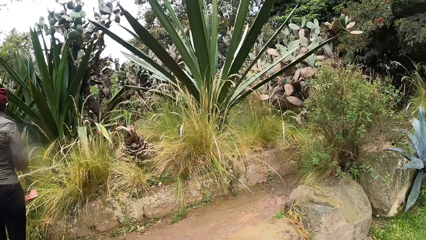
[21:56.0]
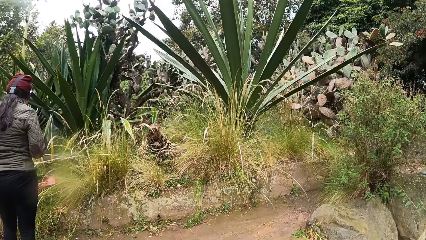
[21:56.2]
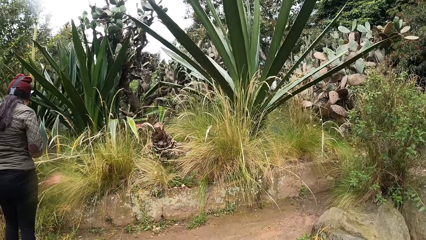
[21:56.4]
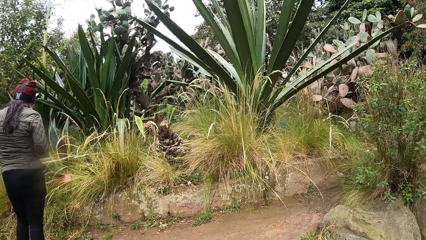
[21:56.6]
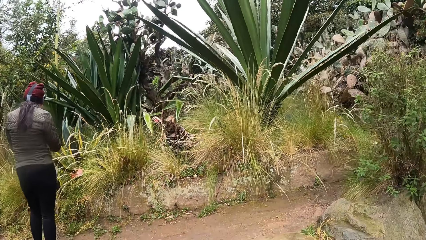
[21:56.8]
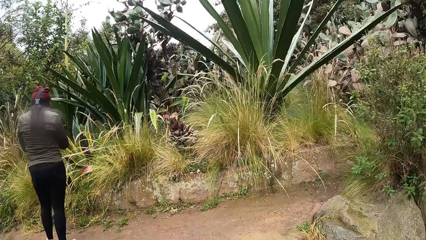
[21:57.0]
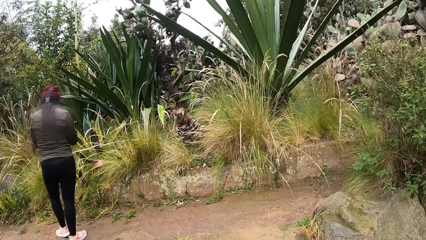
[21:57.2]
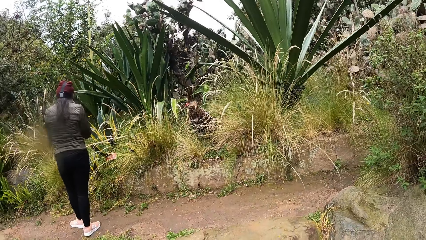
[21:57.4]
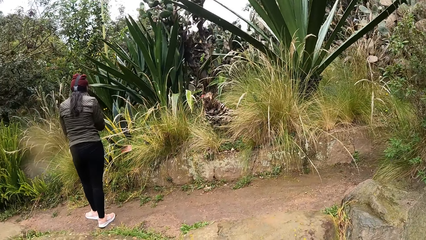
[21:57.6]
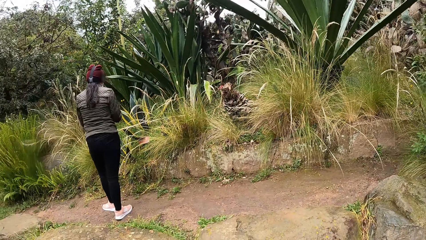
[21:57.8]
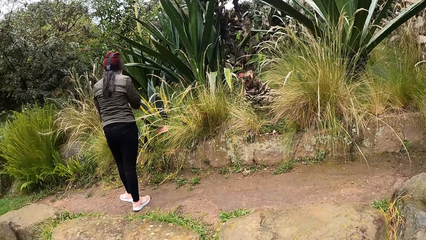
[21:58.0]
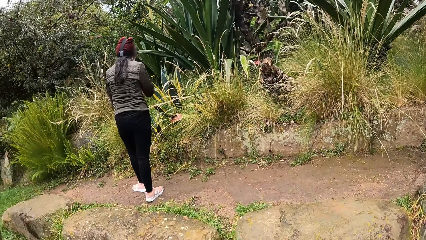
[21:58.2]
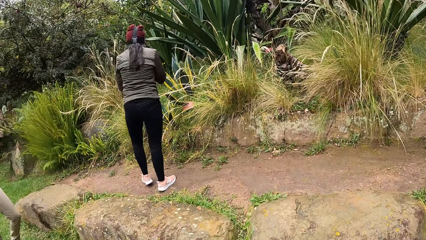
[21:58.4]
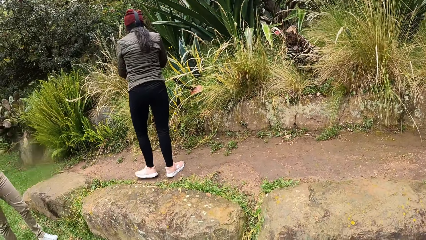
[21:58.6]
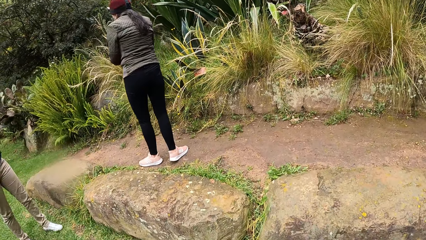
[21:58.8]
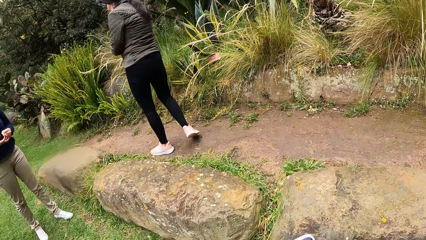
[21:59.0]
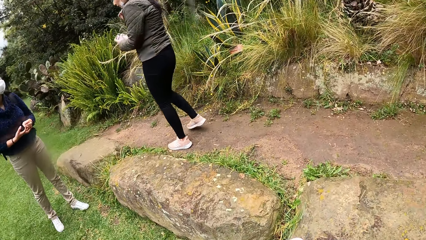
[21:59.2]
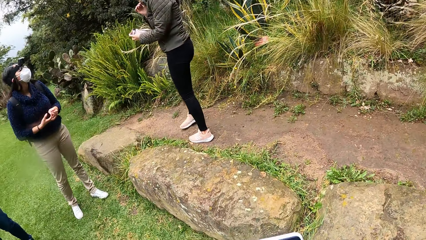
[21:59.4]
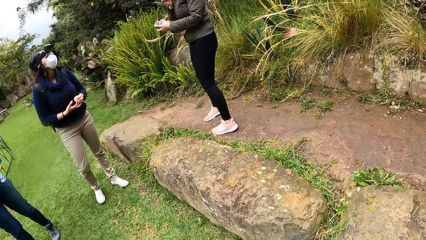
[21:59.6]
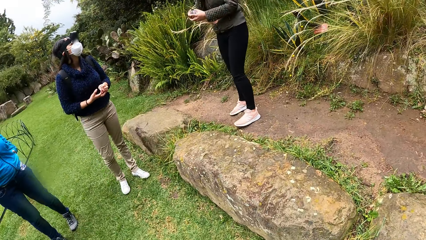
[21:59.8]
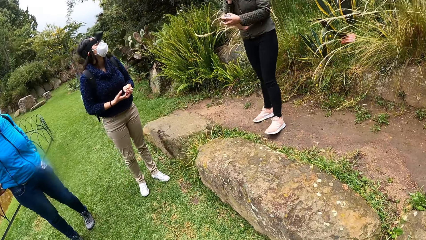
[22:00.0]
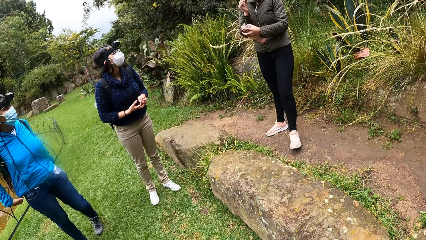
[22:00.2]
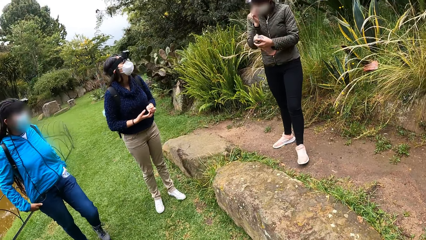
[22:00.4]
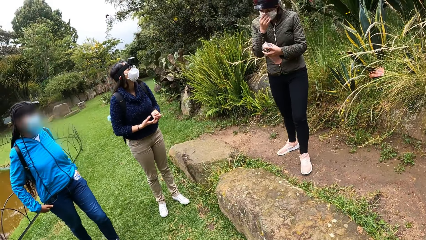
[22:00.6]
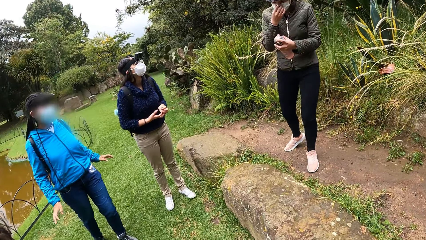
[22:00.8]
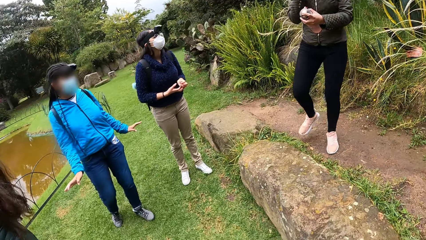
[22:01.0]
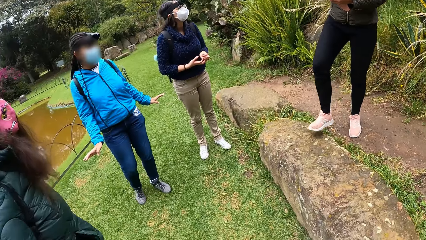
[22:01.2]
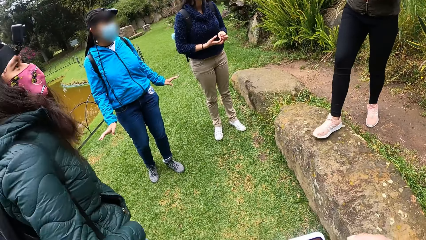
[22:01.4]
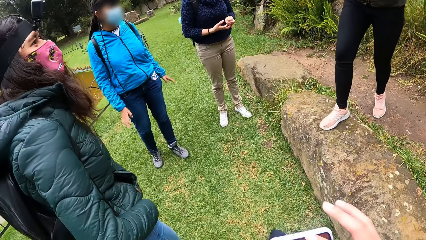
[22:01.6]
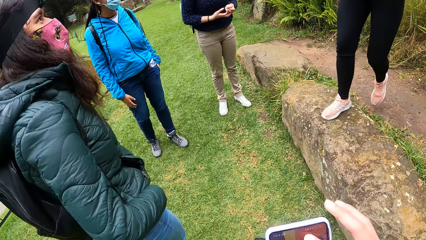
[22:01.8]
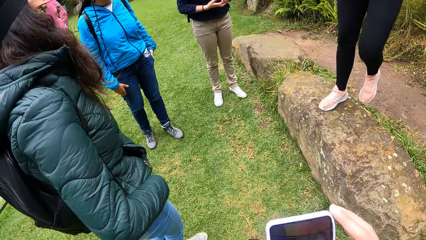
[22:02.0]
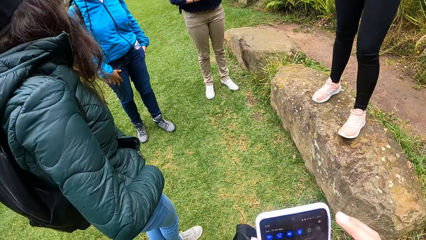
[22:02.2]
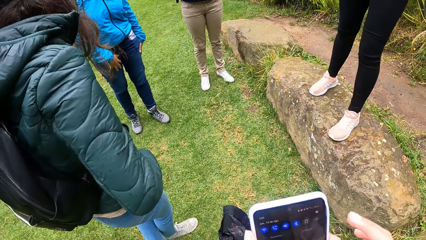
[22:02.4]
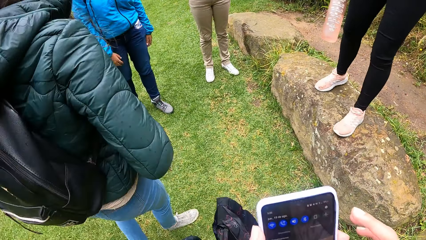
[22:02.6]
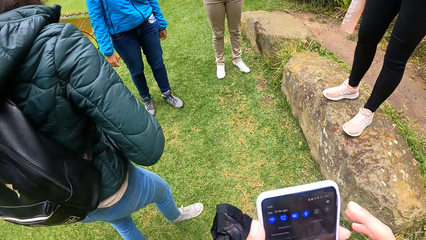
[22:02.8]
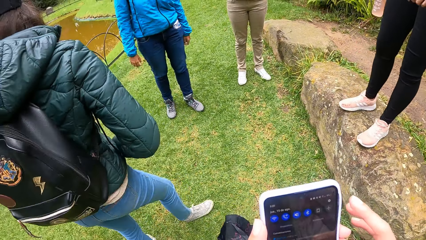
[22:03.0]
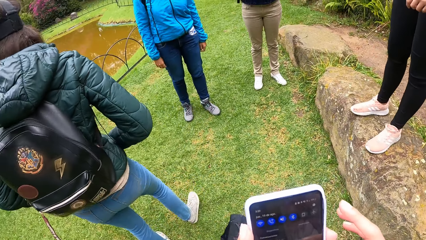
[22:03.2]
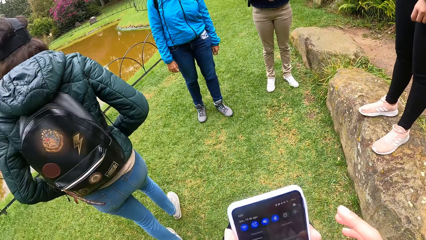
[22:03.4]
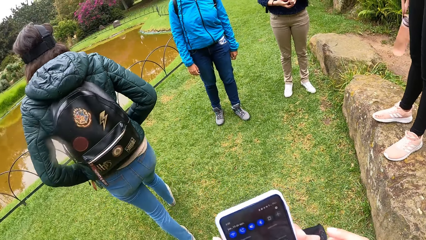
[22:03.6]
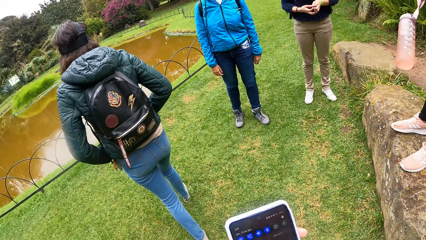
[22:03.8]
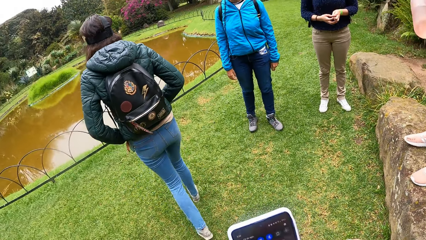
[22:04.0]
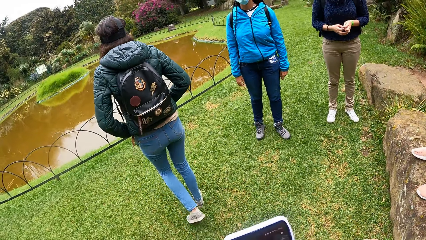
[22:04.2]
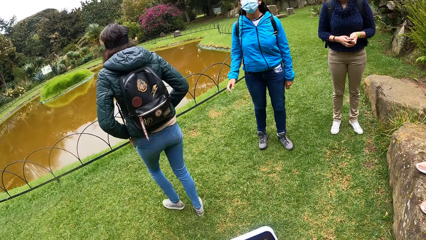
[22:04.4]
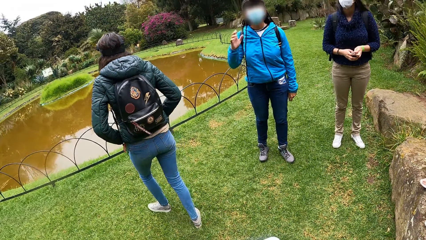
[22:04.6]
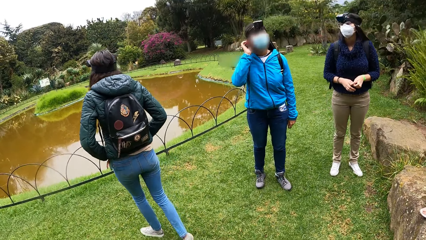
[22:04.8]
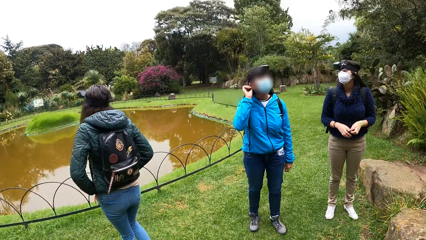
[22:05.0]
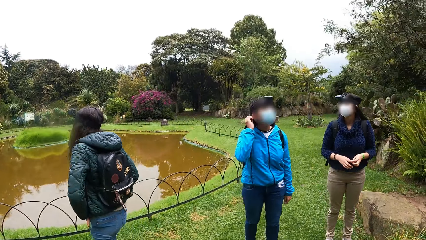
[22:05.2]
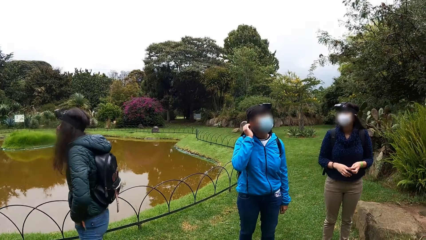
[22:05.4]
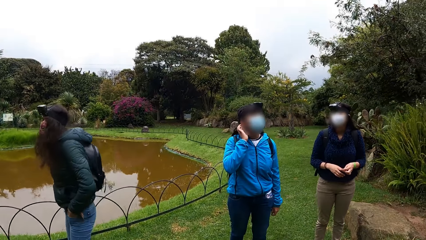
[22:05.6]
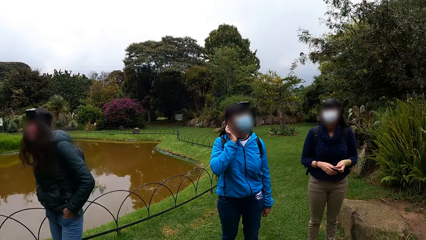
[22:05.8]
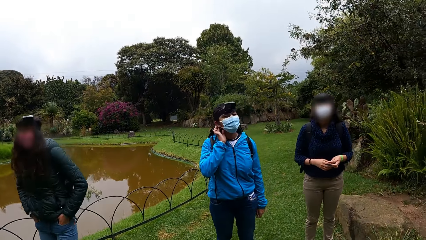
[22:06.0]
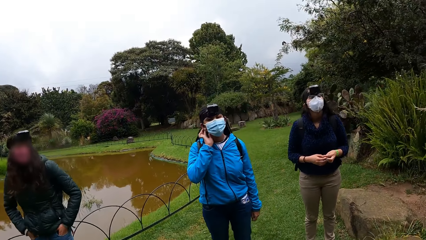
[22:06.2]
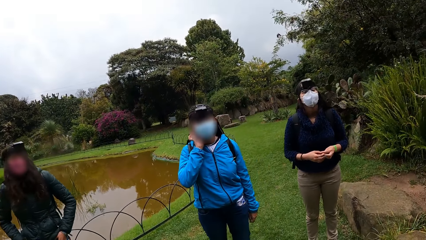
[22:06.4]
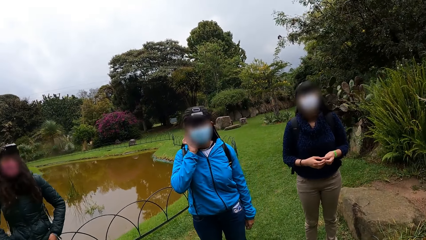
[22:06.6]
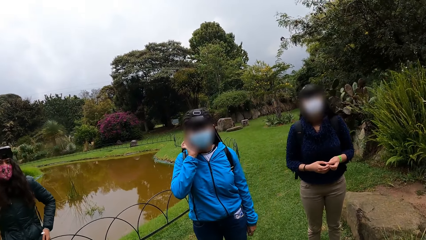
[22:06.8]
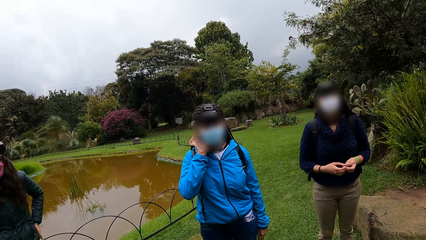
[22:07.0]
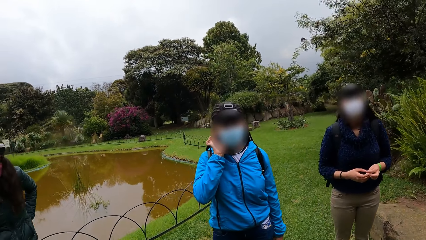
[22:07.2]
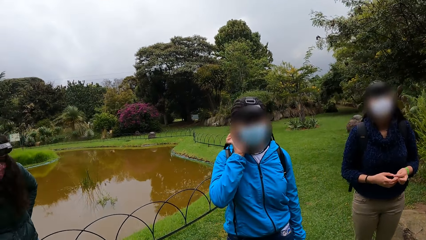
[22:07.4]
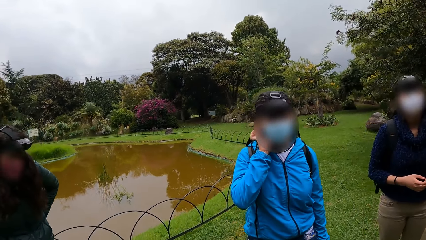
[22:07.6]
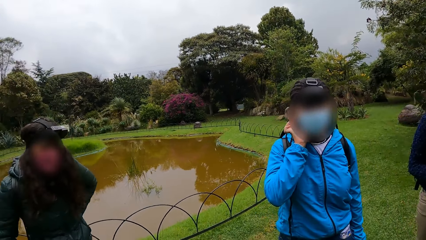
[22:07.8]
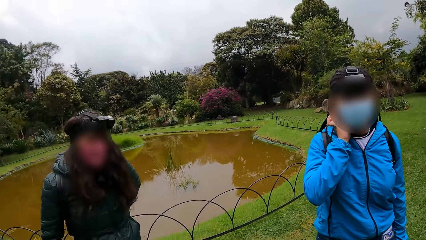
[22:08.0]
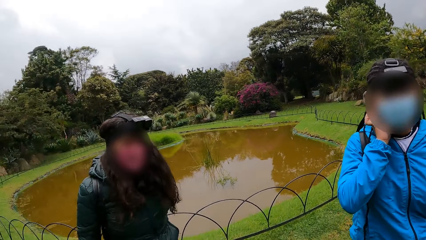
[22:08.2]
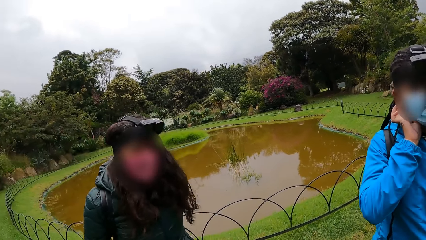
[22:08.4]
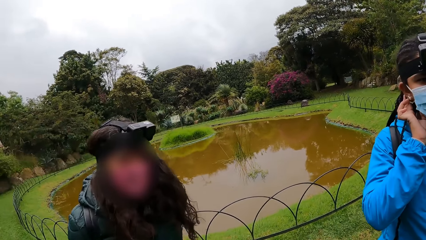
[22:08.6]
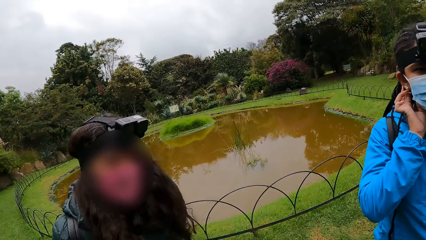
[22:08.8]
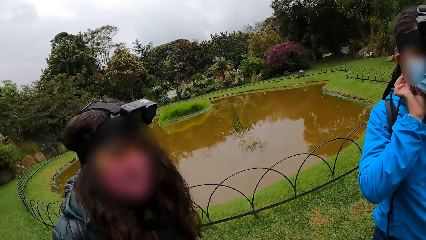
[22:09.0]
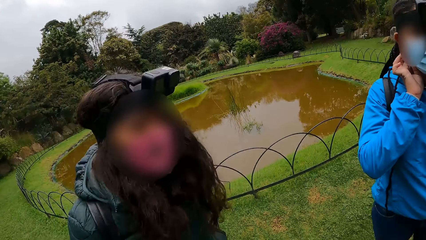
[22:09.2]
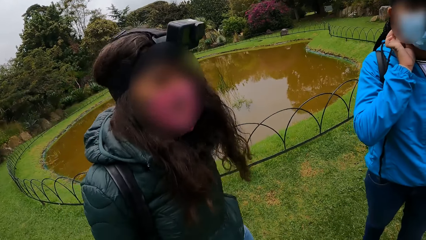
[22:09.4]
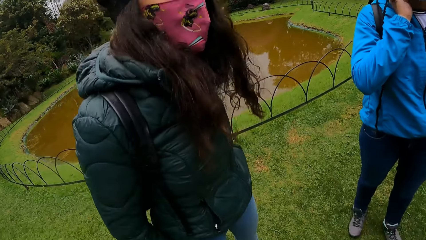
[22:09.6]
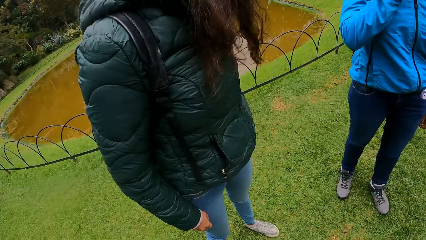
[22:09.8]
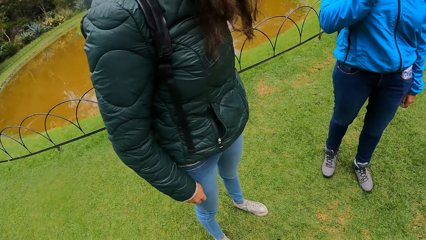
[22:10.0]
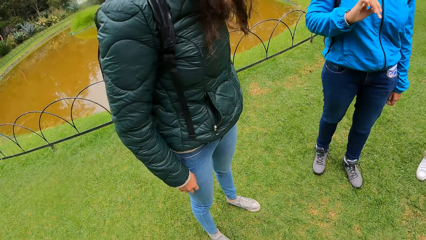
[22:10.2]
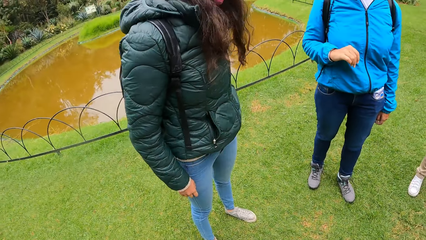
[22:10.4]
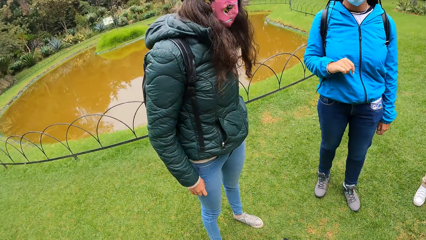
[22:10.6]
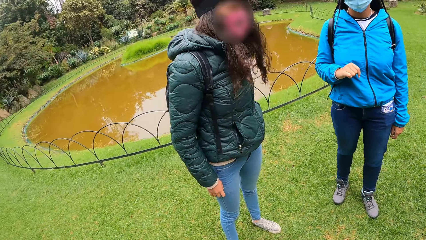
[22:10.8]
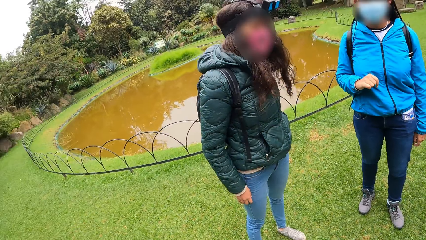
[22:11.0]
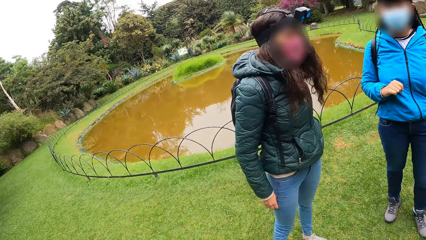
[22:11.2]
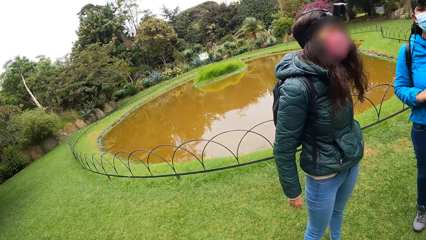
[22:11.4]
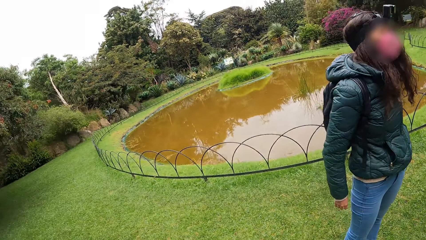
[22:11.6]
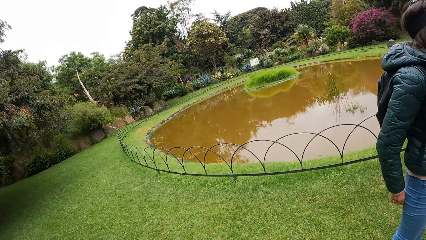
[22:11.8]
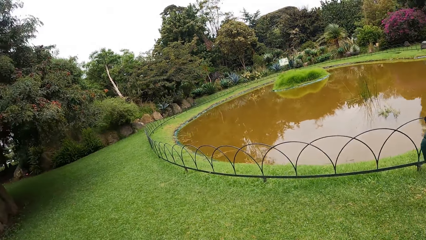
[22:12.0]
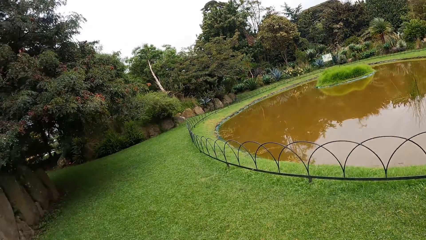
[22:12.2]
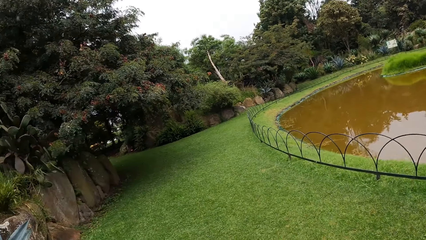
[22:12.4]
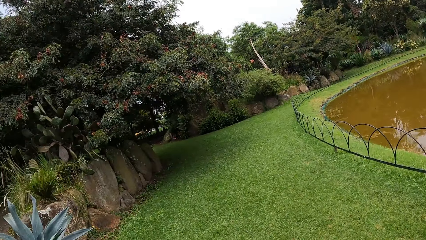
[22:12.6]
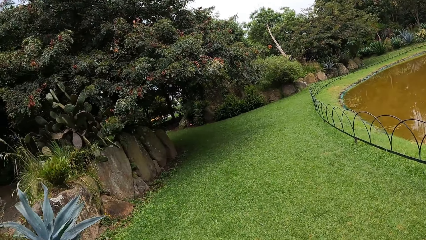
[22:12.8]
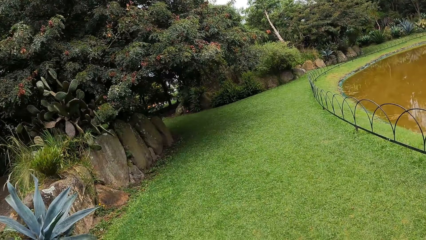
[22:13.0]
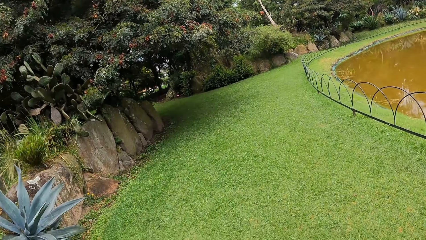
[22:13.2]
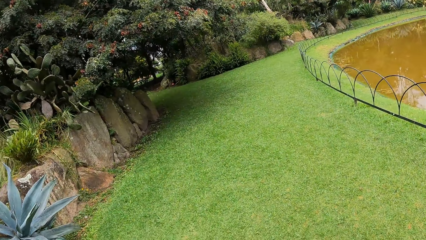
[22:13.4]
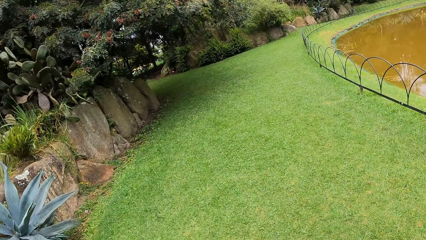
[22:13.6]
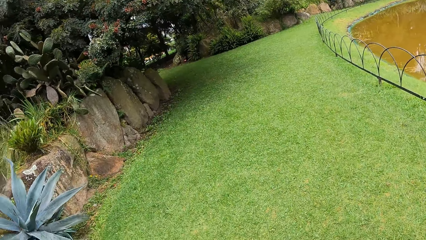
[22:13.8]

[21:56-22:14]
A woman adjusts a face mask on her face with her right hand. The camera wearer operates the phone in her left hand with her right hand. Another woman rubs her hands on her trousers. The other woman touches her face with her right hand. The camera wearer looks around the compound.
